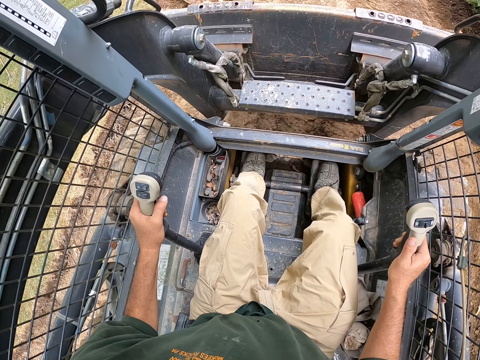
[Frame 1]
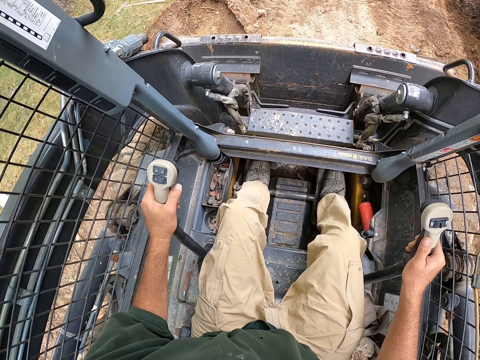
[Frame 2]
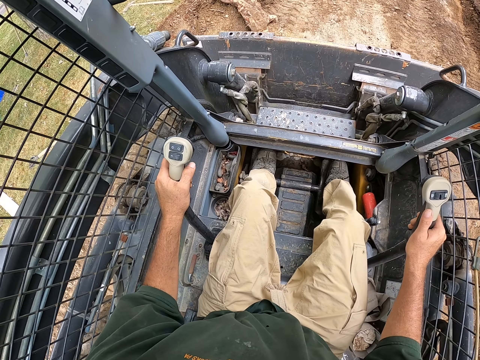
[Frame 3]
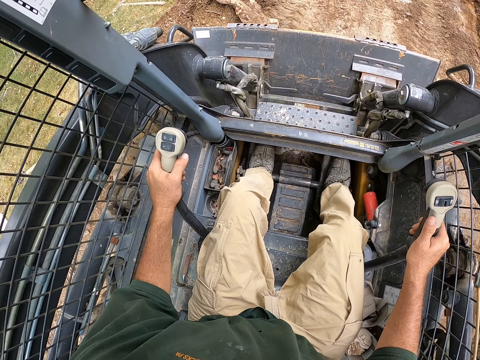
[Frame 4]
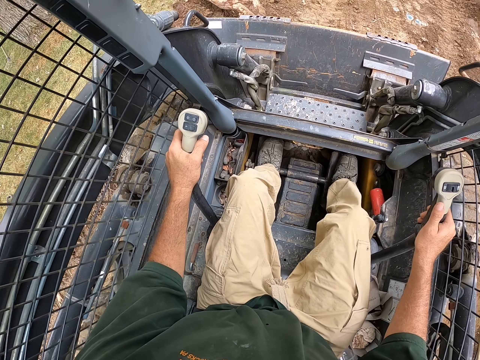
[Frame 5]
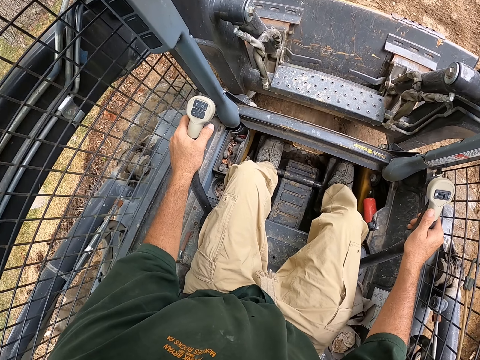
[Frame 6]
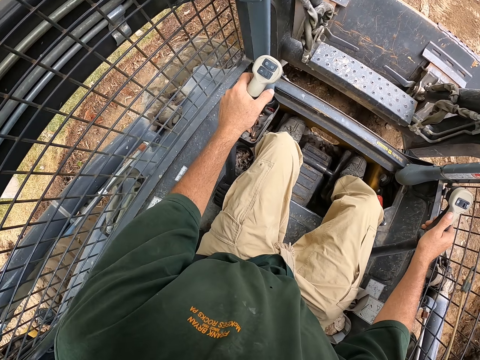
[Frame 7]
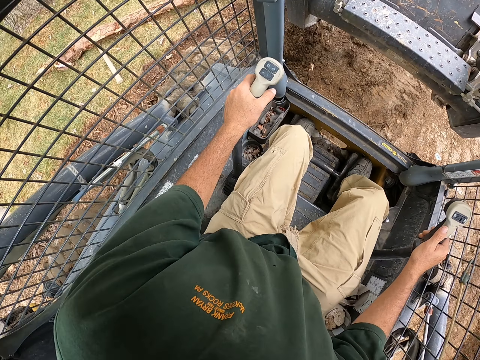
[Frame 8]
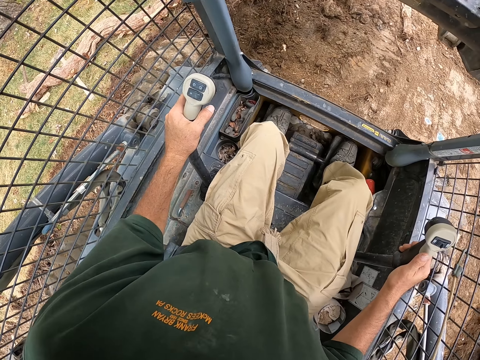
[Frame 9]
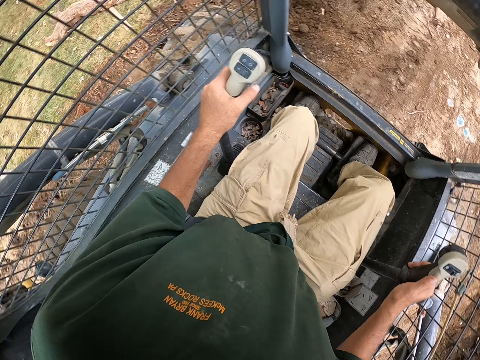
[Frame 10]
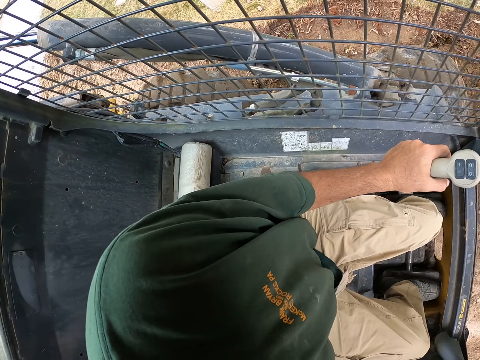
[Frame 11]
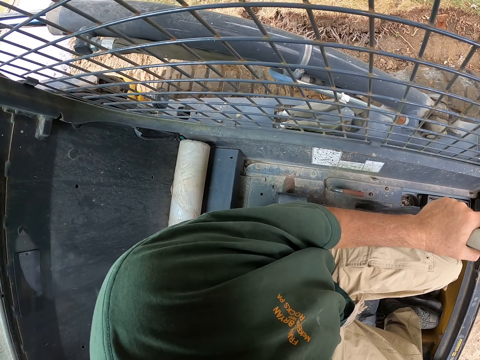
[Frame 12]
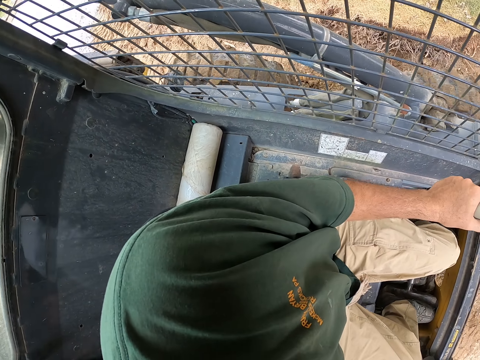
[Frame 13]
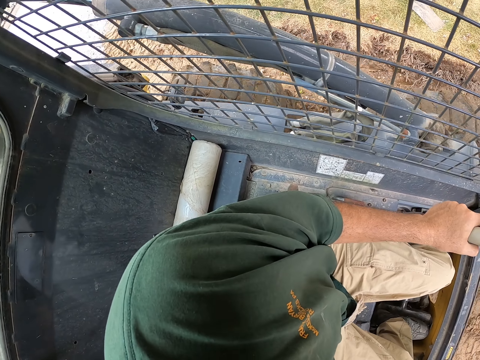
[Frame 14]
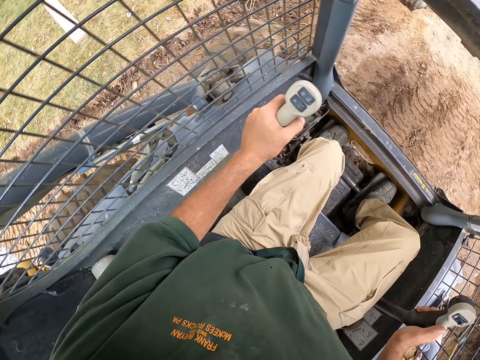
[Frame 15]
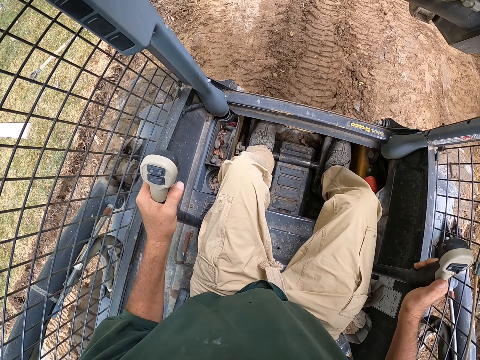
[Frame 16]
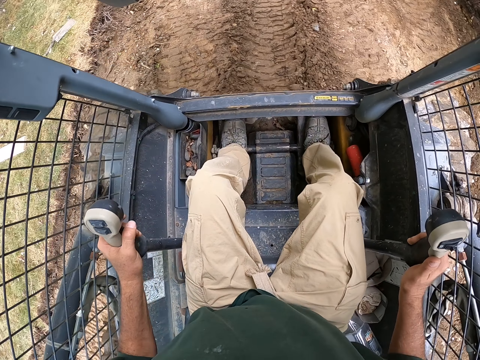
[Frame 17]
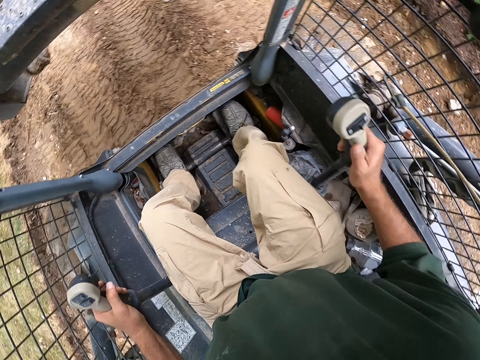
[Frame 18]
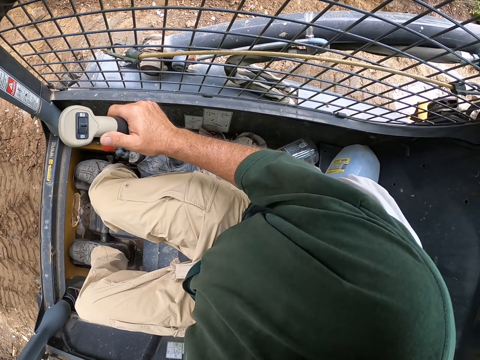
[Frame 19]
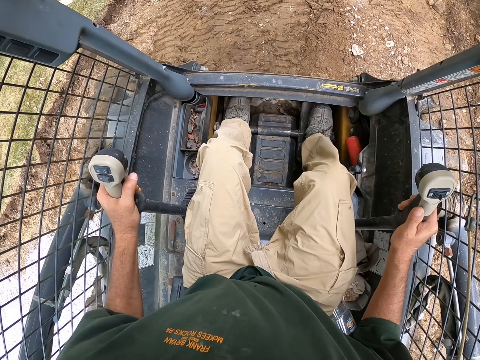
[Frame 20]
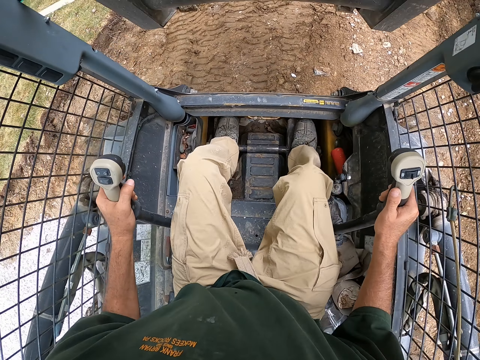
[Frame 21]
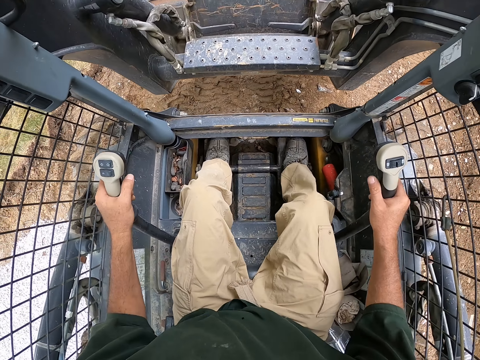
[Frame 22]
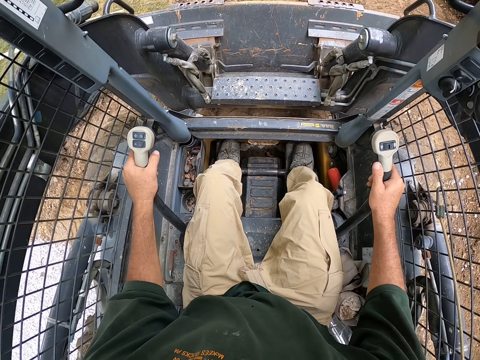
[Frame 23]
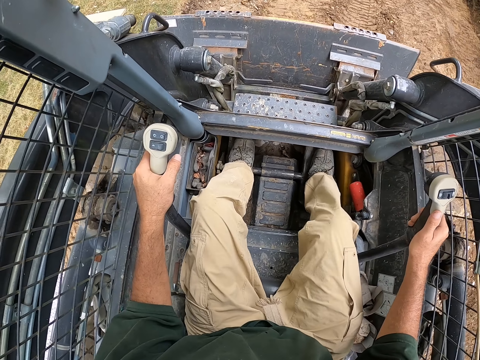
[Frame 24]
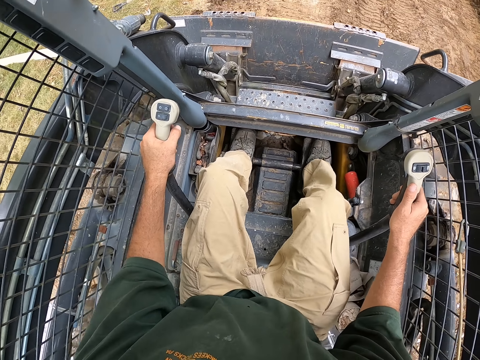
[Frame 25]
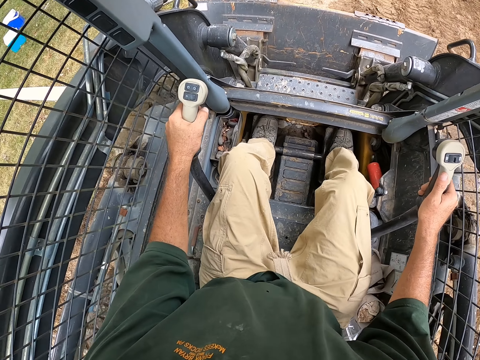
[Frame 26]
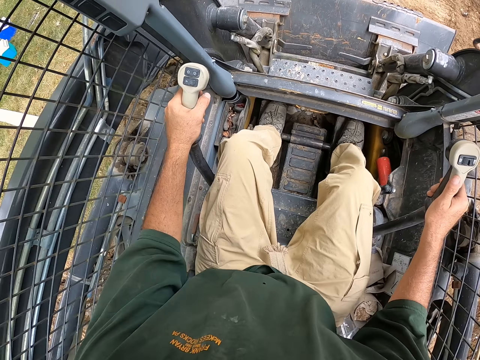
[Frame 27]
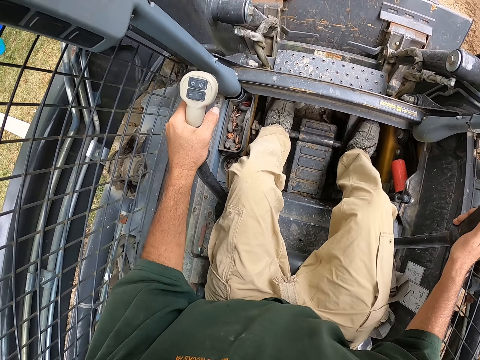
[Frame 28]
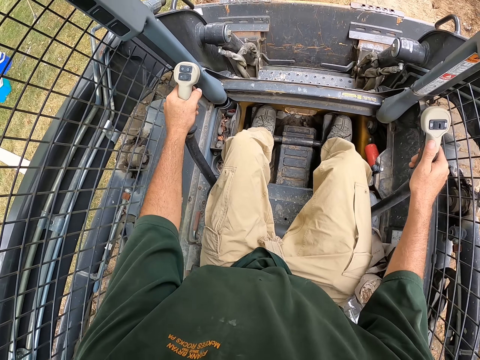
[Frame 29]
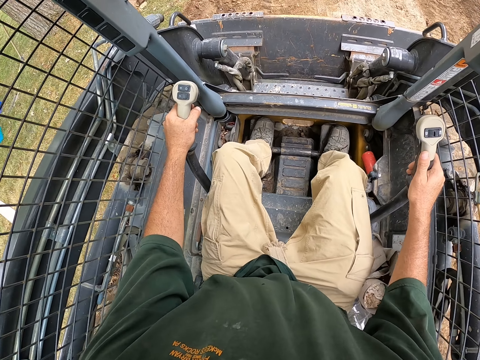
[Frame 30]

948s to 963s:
The camera wearer picks soil. They reverse the backhoe. They pick the soil.

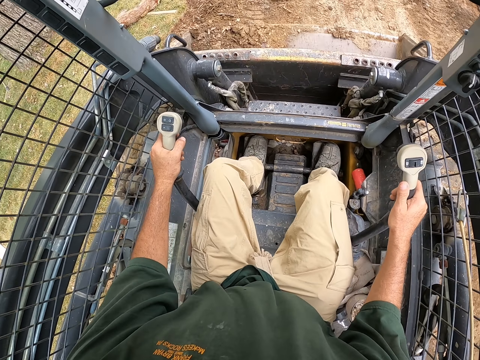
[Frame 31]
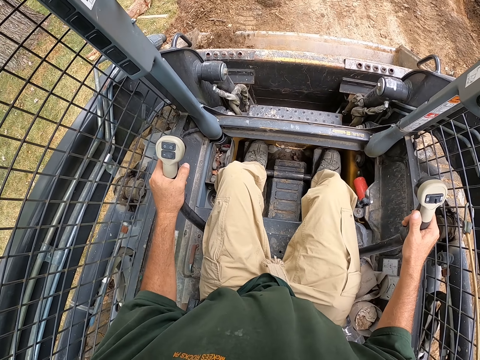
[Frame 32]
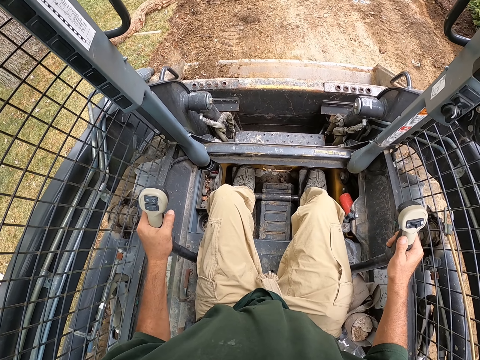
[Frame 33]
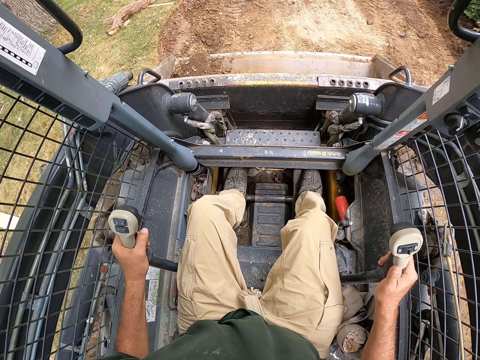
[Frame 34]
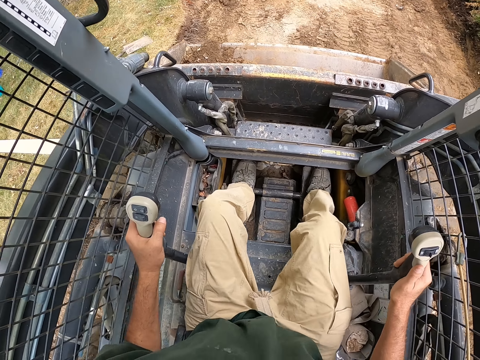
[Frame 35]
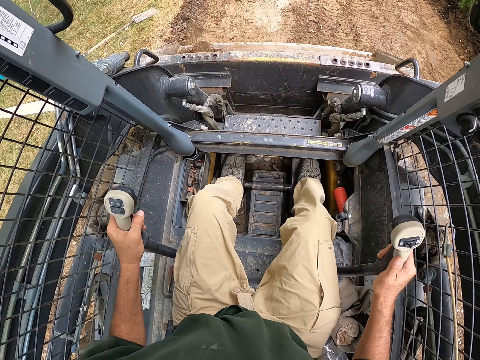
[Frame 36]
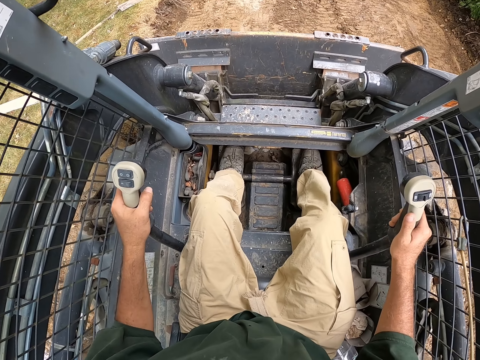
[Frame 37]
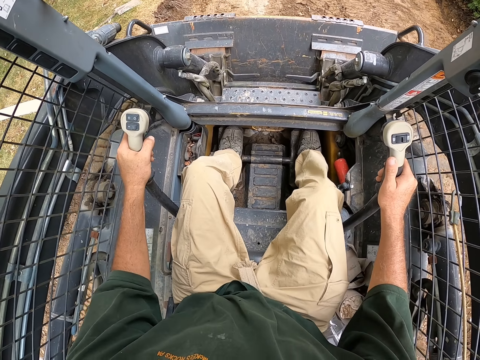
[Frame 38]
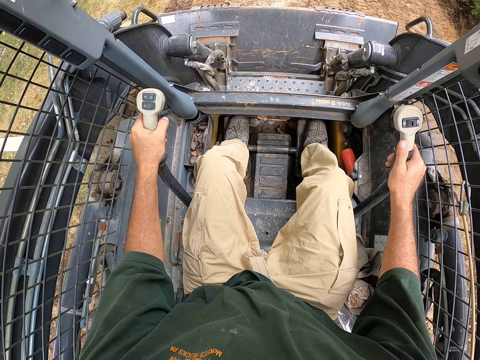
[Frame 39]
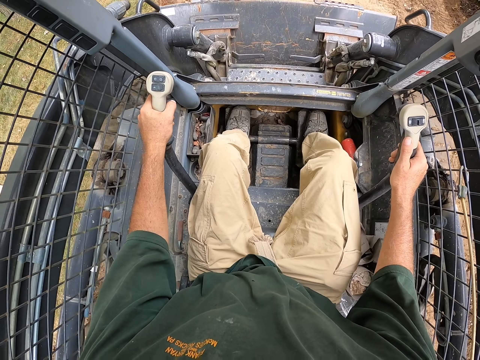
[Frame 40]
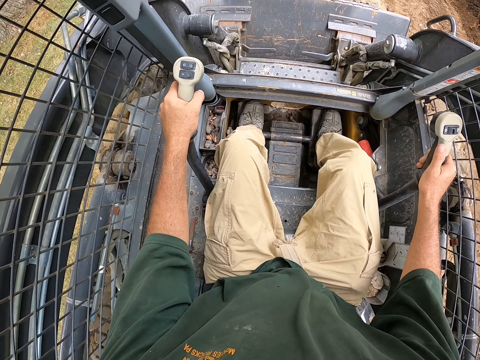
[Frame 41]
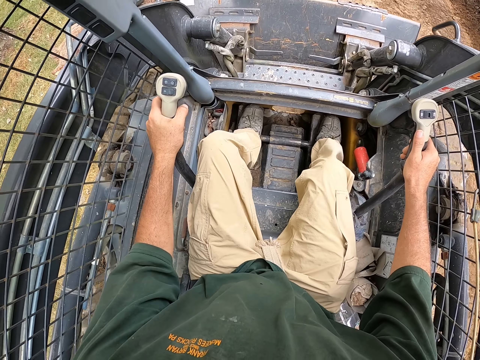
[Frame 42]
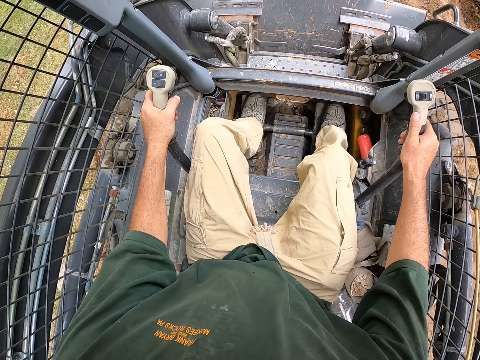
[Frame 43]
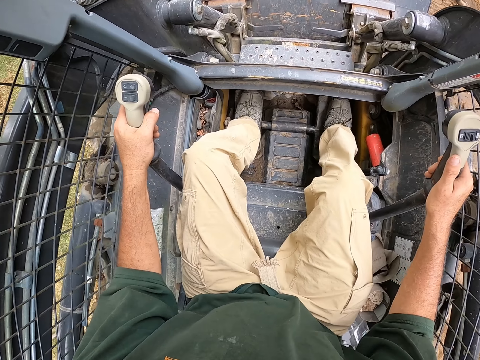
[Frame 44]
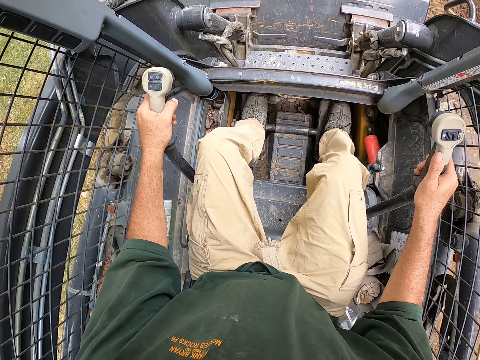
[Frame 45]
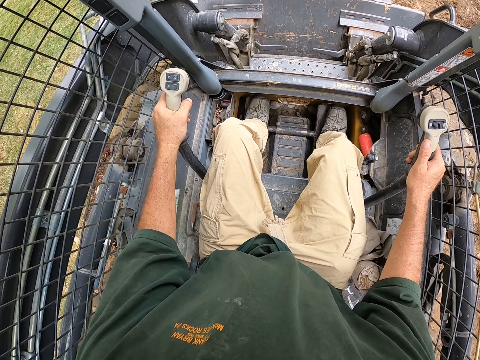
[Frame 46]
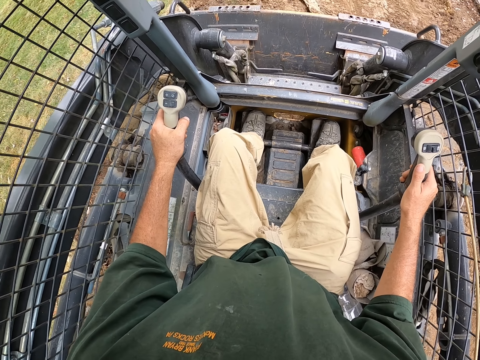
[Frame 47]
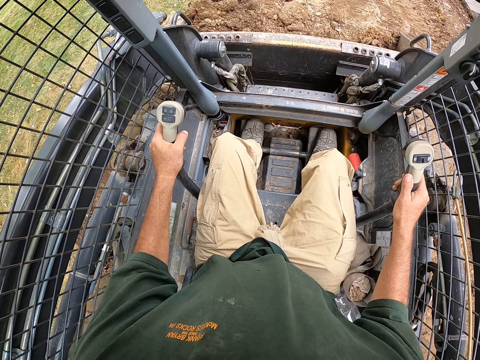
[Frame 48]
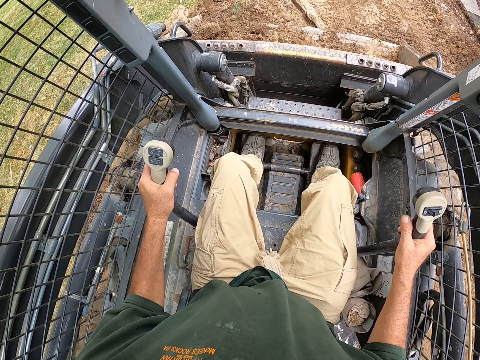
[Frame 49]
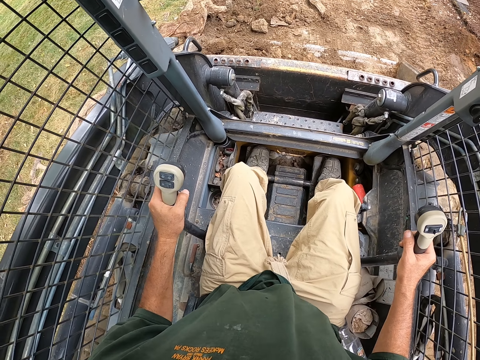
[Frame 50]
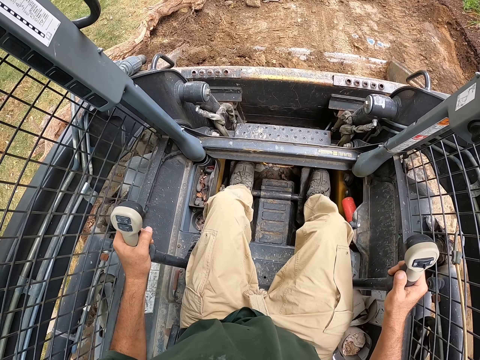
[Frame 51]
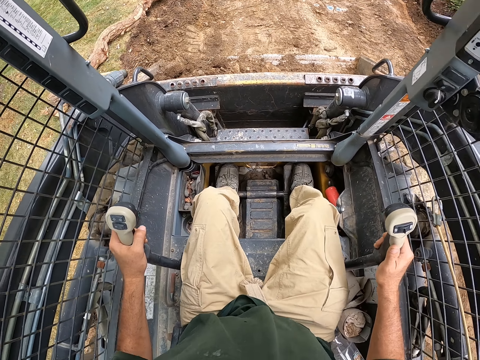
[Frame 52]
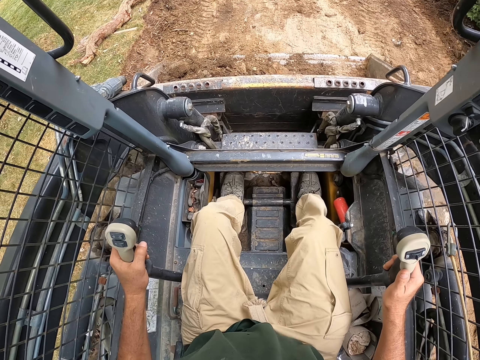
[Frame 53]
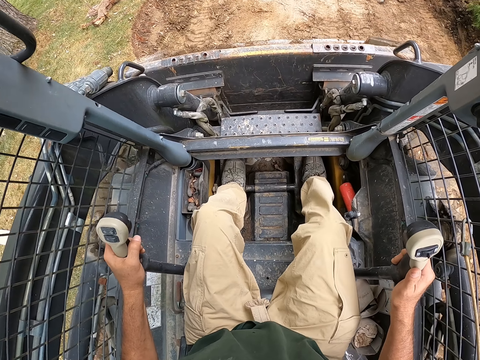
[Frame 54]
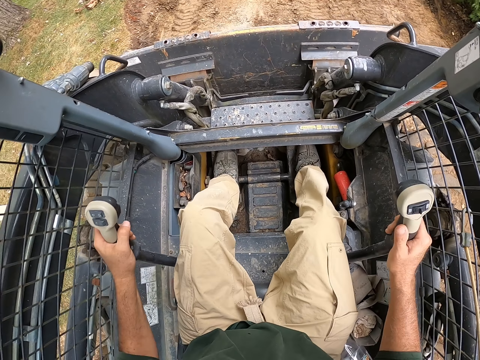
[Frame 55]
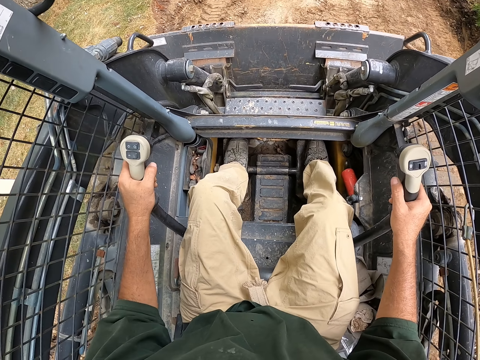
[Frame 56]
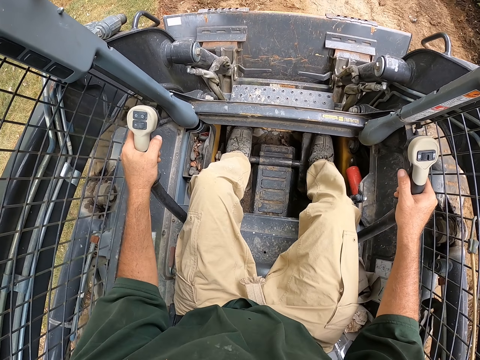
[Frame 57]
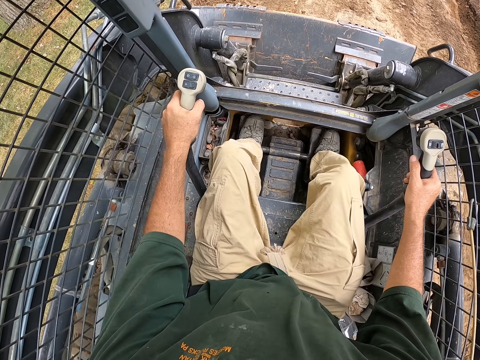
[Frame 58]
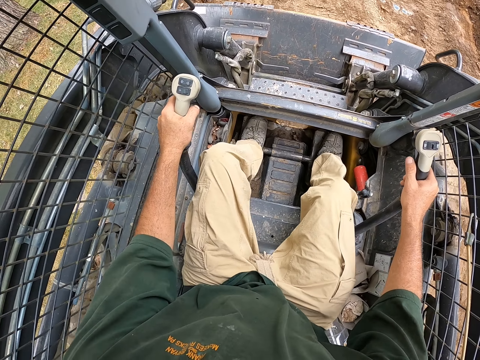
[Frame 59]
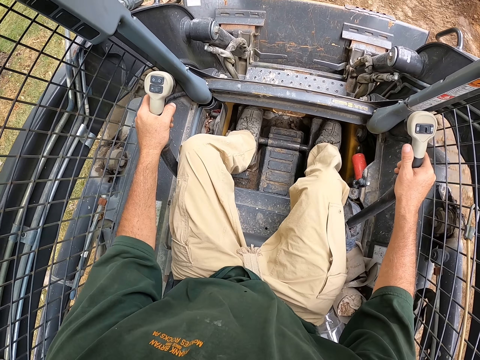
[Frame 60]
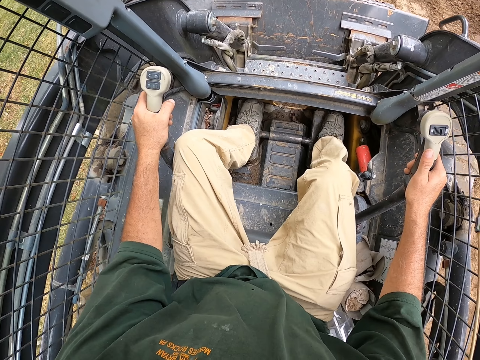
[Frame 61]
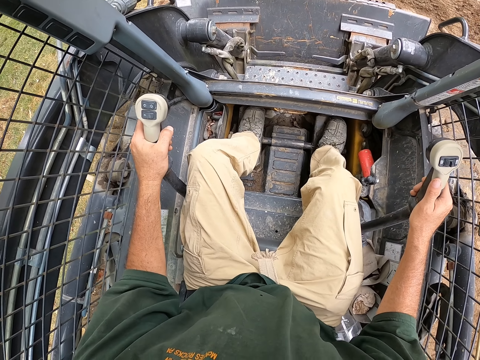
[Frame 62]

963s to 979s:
The camera wearer reverses the backhoe. They pick soil. They reverse the backhoe. They pick the soil.
